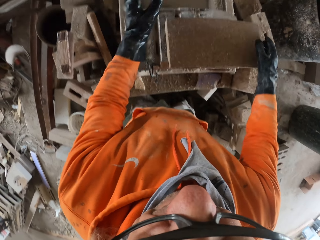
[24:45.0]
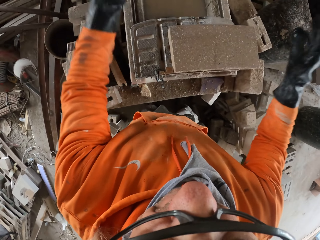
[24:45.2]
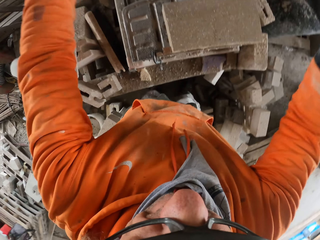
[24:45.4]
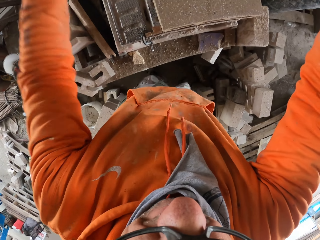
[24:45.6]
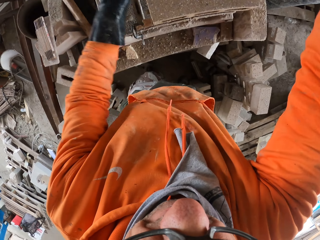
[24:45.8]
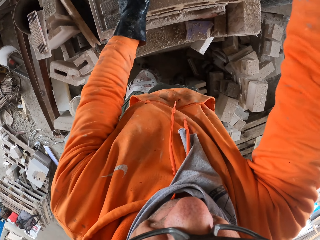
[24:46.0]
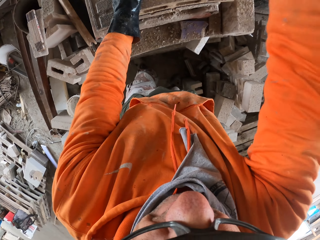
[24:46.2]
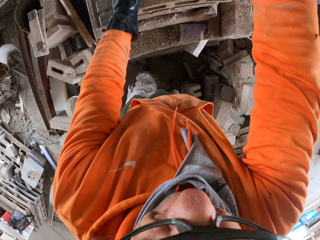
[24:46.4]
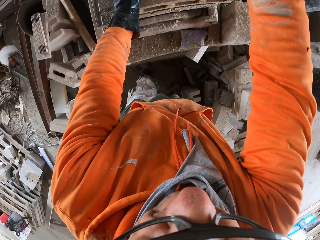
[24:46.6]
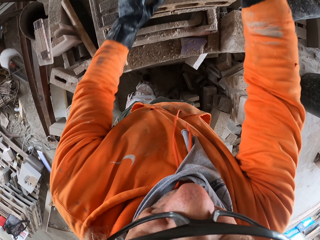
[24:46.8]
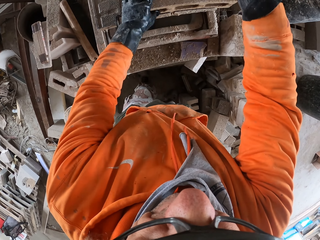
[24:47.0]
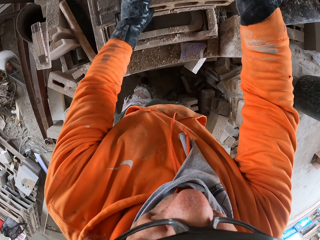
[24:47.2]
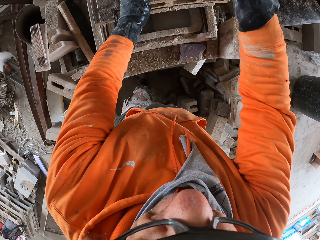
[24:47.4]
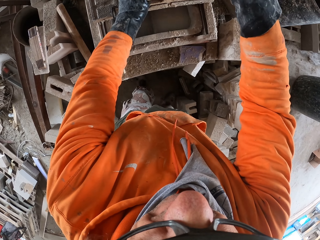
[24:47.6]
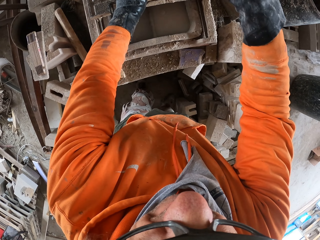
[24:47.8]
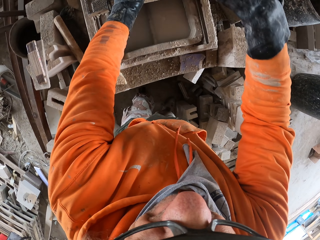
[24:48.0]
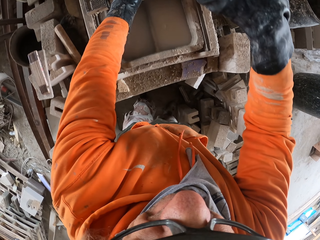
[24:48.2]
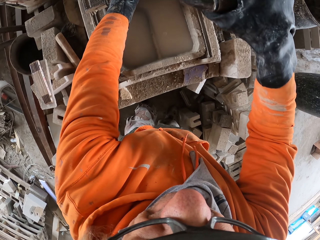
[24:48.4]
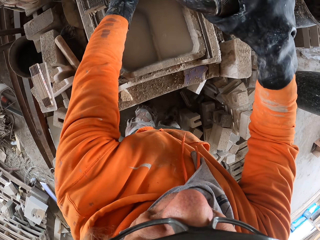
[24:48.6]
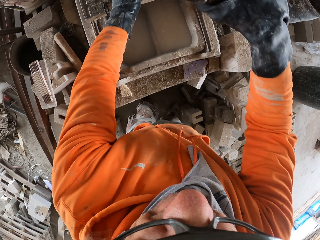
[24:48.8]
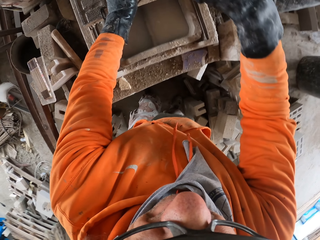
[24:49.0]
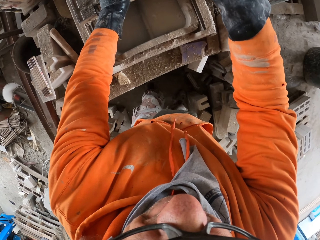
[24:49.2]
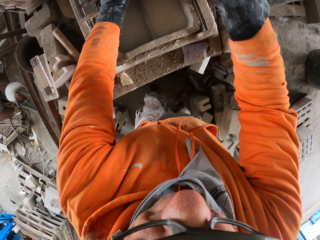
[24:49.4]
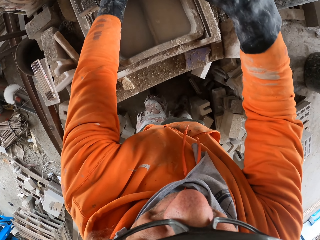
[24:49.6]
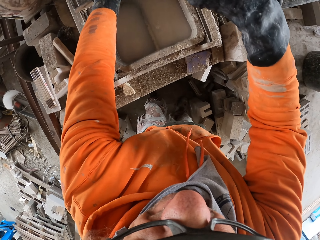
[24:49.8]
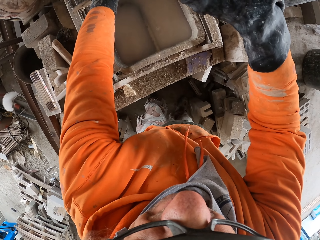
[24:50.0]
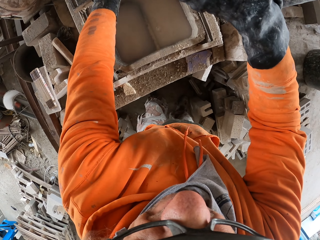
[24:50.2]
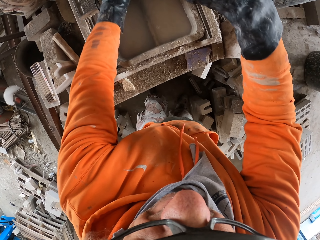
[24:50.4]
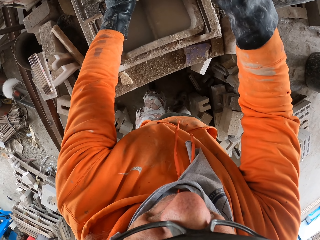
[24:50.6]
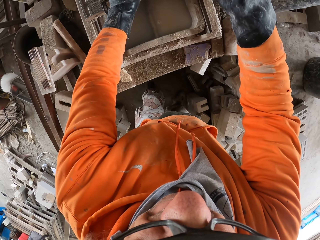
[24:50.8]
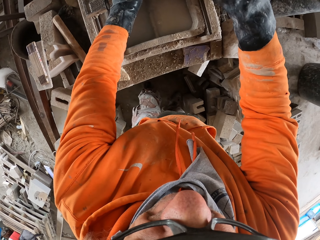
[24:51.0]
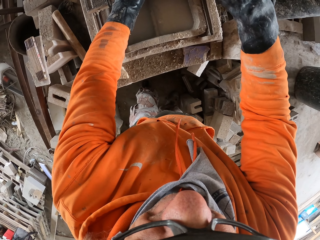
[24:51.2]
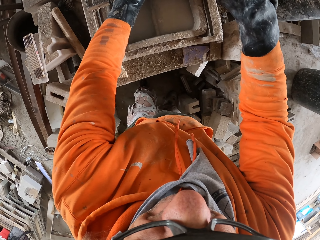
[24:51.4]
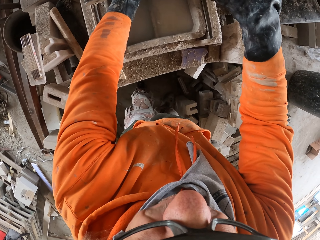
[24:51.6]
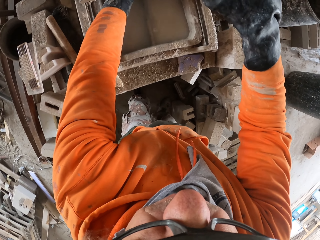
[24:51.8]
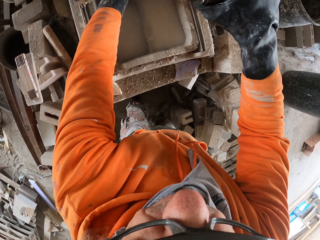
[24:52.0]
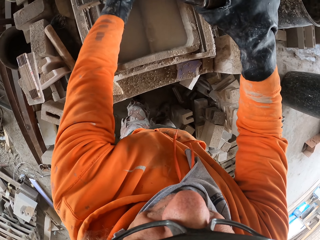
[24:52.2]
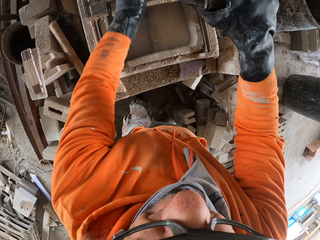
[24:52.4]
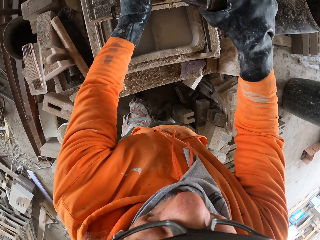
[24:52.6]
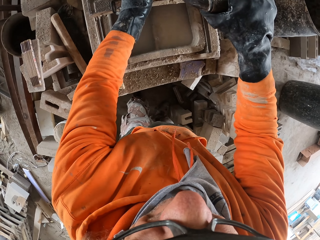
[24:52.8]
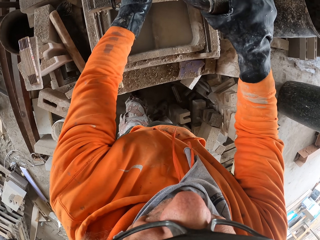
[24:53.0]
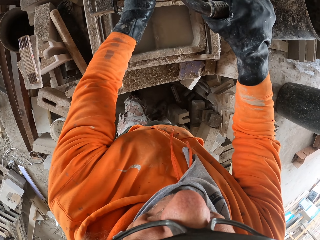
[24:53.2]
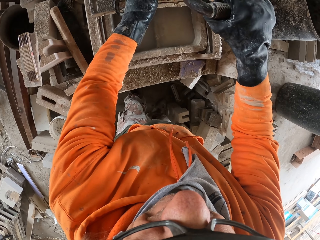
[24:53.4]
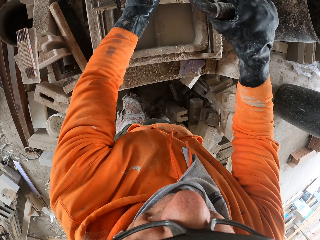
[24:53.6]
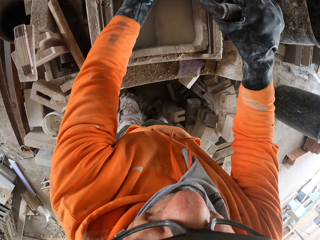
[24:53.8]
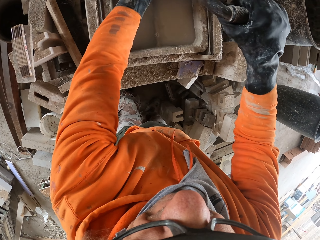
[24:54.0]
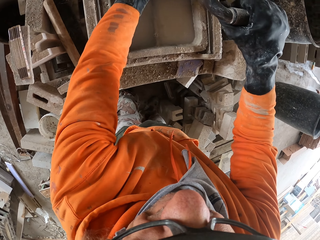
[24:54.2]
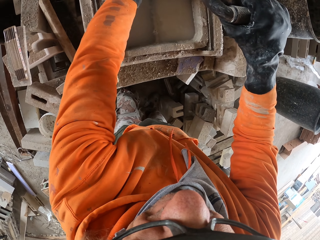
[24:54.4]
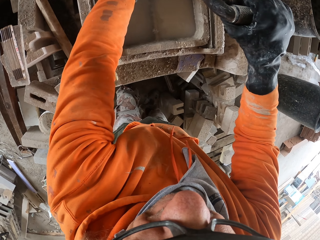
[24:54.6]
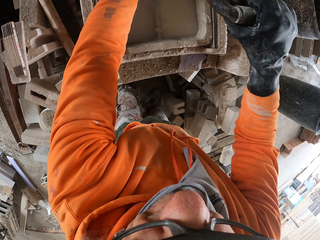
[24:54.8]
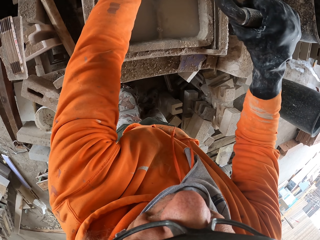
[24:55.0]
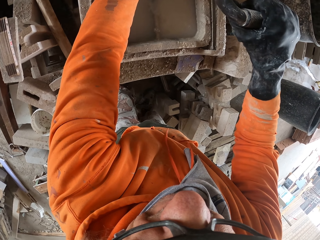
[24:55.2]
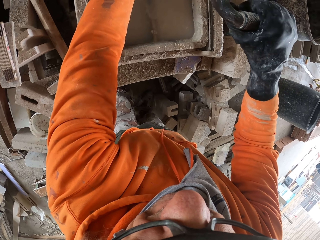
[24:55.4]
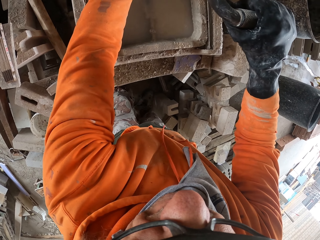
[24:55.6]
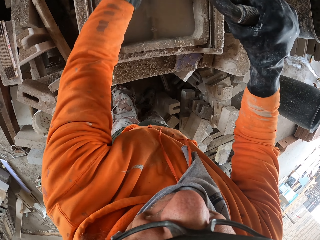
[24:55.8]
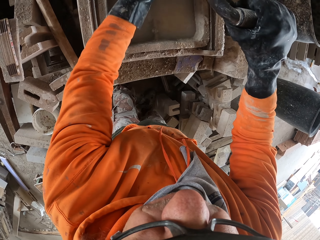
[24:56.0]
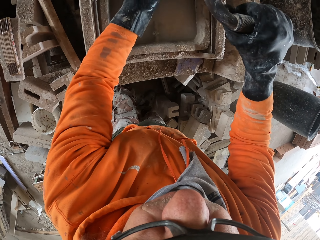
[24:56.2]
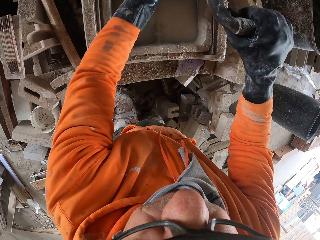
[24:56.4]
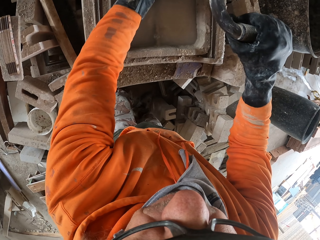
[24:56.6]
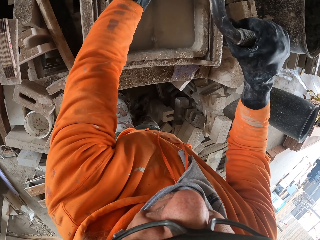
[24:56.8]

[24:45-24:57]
The camera wearer adjusts a block on a machine. They place the bricks on the machine. They cut the block with the machine.

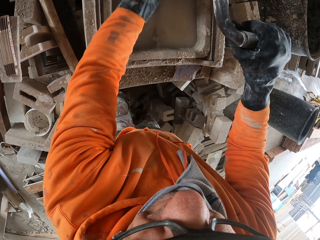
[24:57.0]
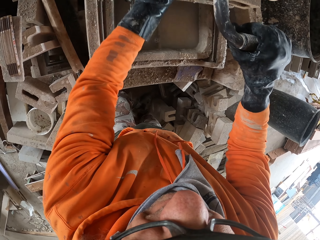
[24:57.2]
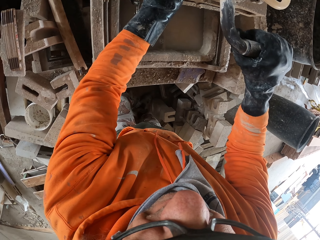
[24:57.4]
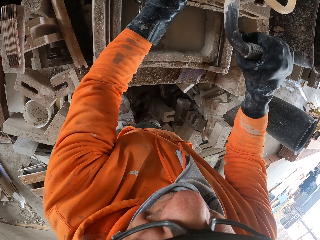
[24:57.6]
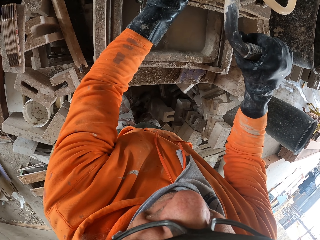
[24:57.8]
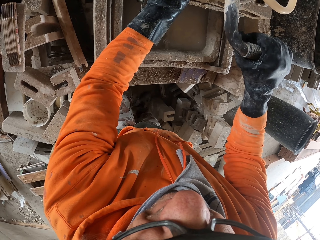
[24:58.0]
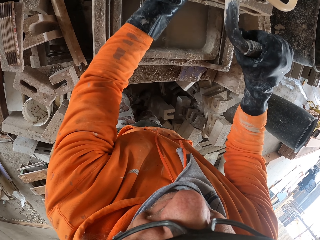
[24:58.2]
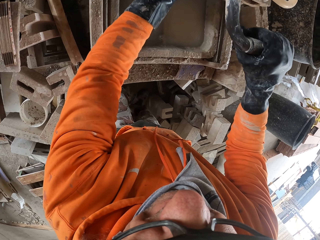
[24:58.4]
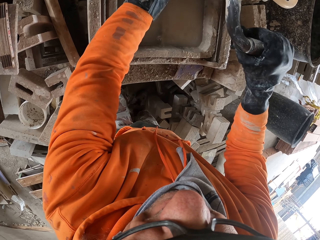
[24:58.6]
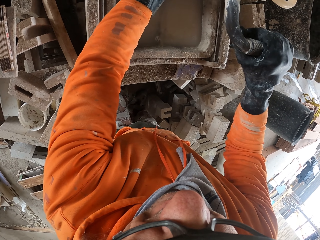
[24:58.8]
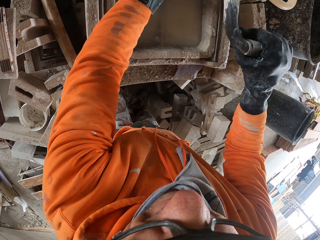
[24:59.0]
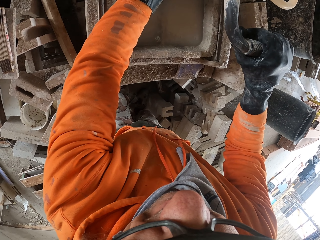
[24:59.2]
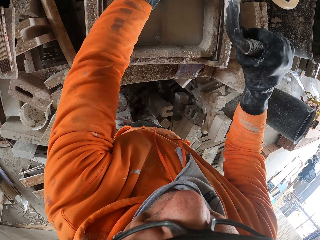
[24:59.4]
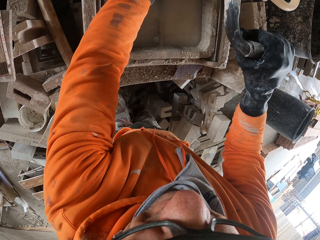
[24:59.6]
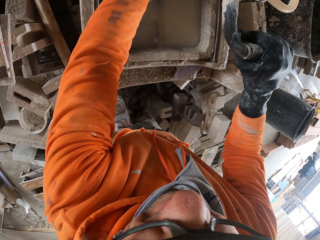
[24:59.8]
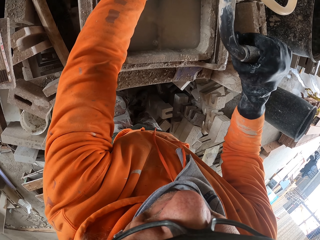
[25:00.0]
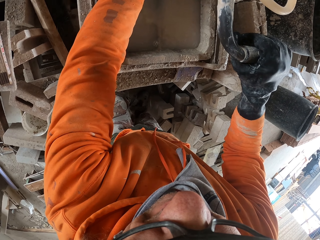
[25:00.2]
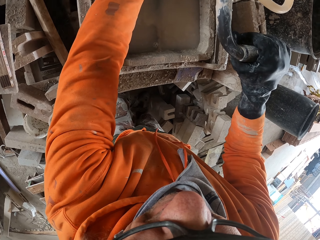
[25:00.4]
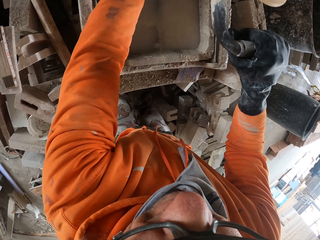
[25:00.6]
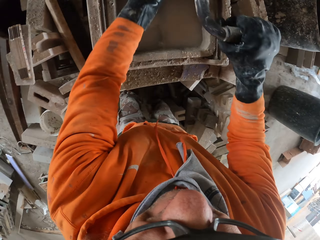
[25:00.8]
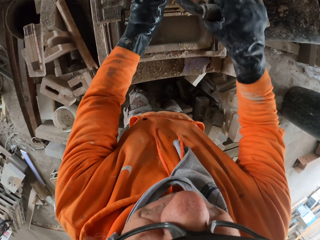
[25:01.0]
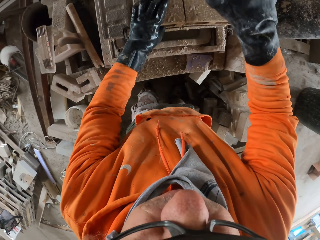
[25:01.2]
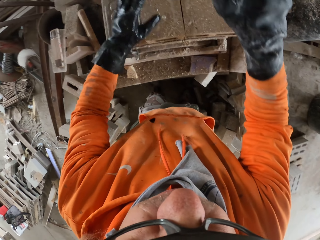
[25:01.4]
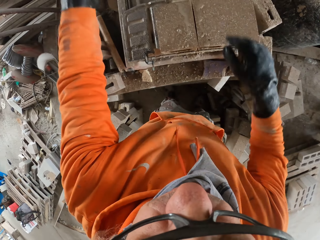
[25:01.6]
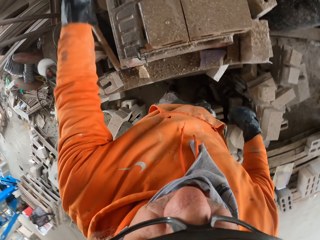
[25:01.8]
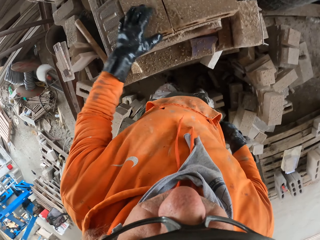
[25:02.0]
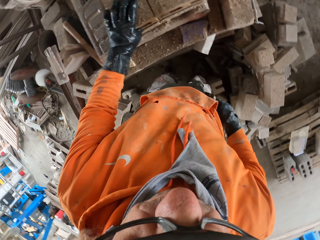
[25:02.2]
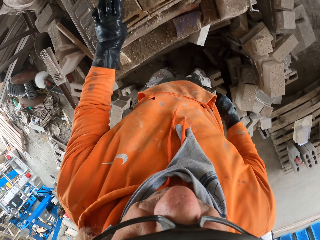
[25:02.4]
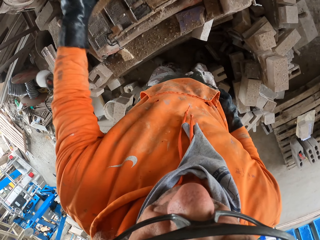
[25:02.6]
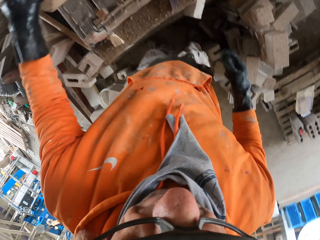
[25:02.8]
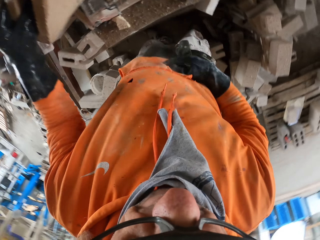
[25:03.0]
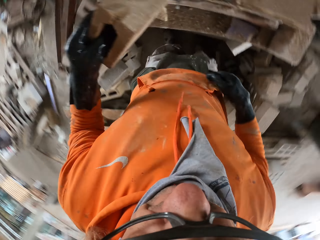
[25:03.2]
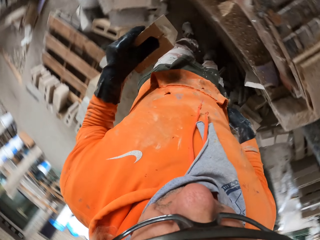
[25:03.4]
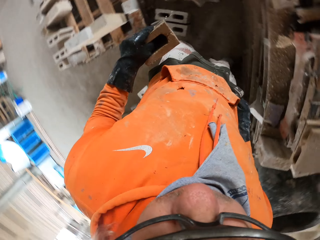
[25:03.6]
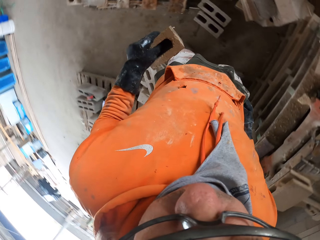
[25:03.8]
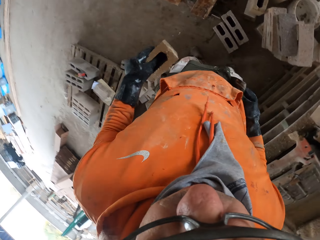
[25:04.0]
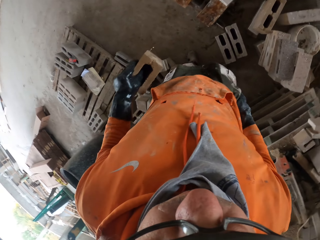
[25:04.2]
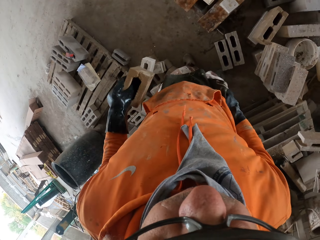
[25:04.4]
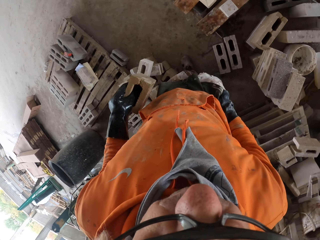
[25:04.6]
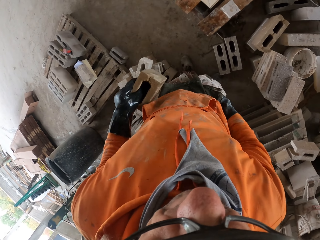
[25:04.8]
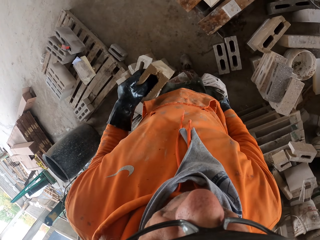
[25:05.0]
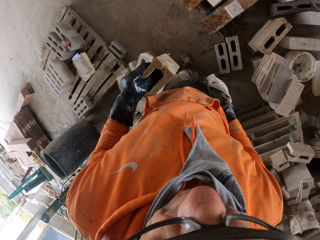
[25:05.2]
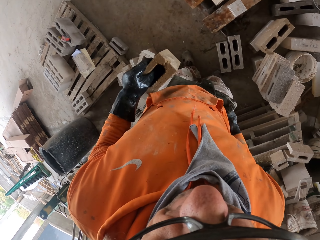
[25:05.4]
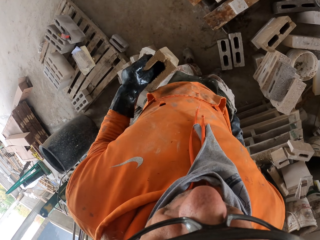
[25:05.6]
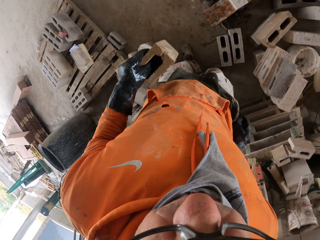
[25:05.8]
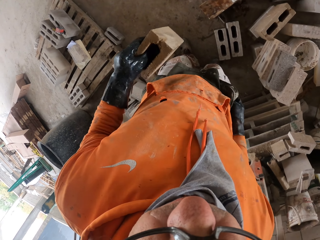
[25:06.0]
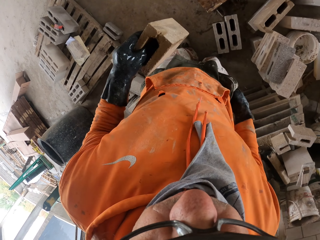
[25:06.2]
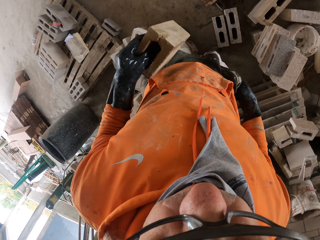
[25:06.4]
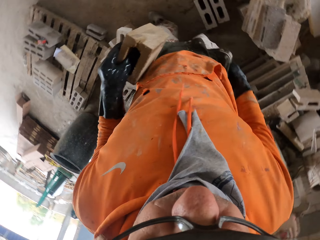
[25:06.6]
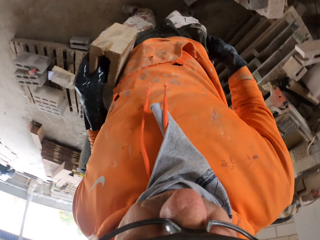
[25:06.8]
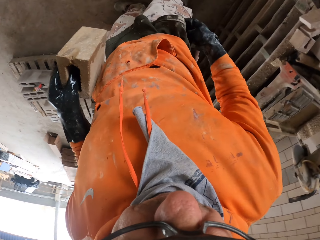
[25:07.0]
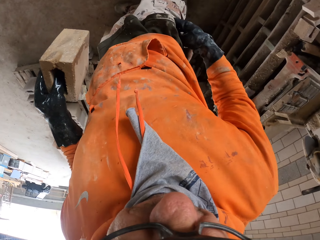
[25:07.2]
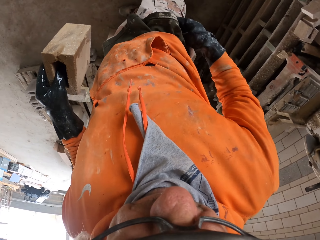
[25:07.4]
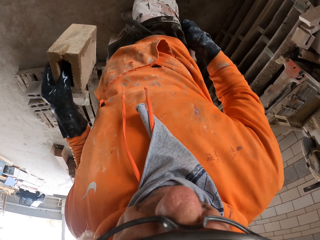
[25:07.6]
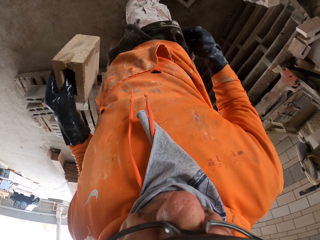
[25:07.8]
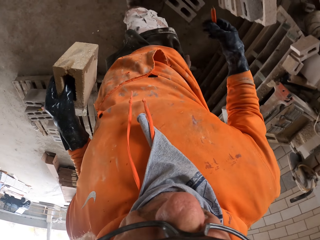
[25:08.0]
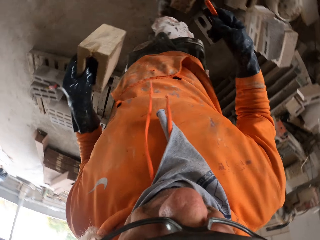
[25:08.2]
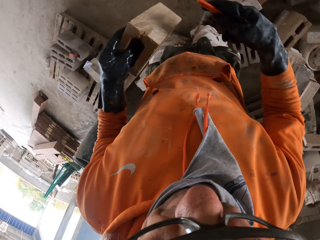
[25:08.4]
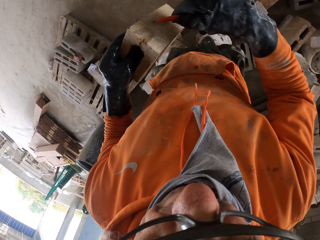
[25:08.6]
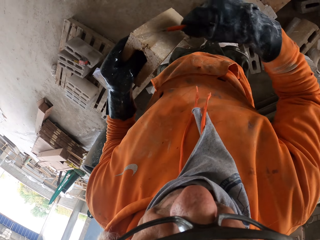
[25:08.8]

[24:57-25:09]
The camera wearer removes a block from a machine. He removes a pencil from his pocket.
